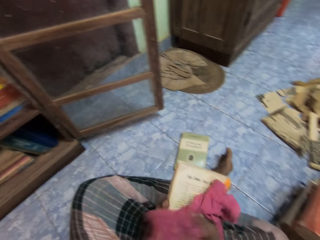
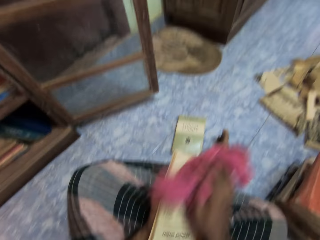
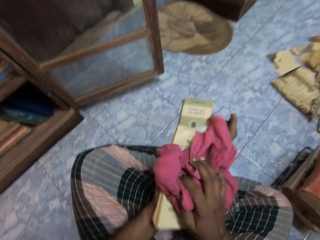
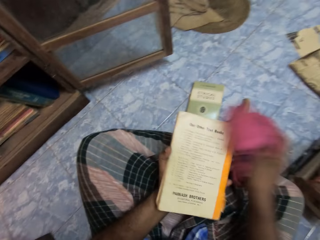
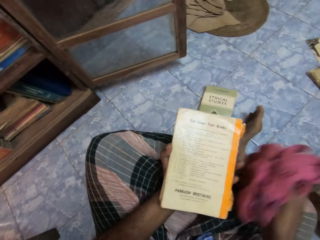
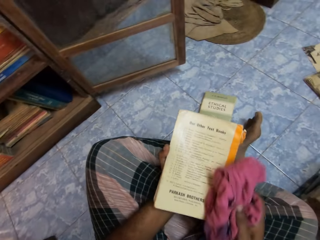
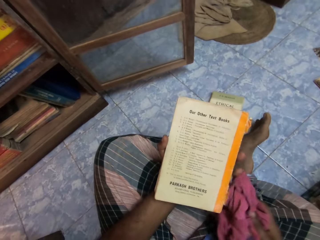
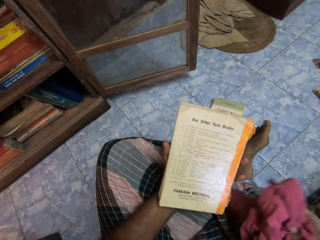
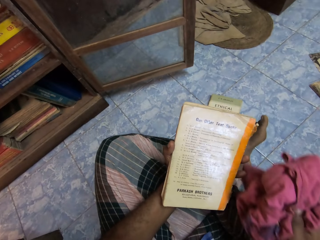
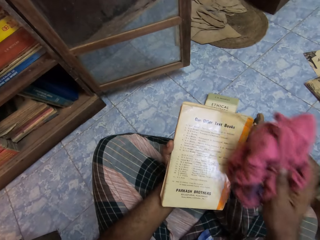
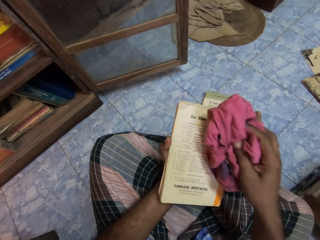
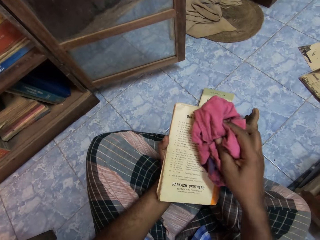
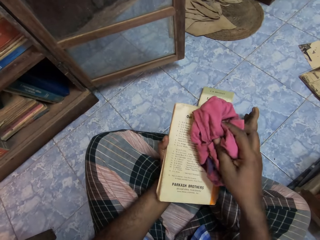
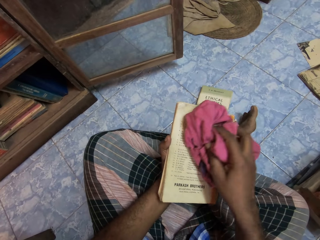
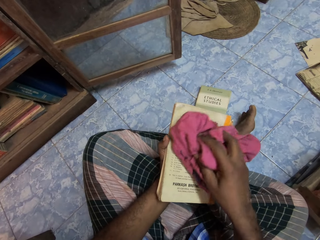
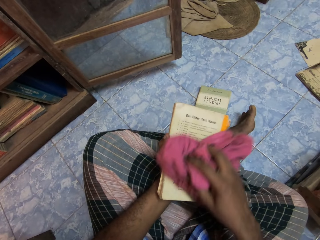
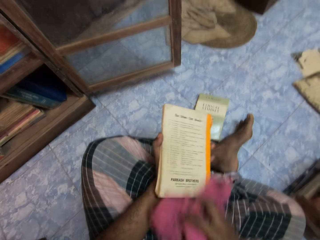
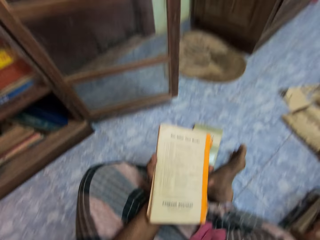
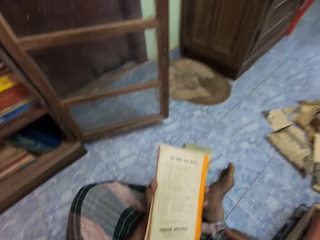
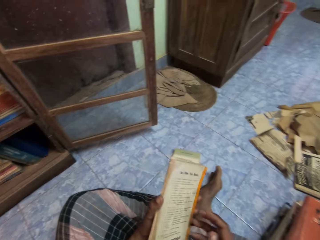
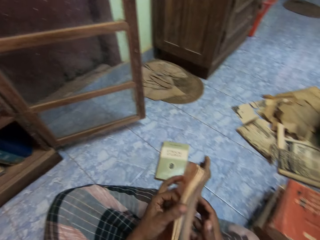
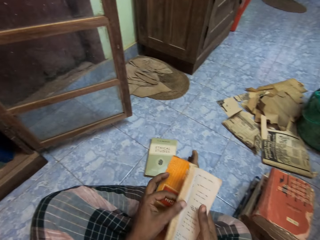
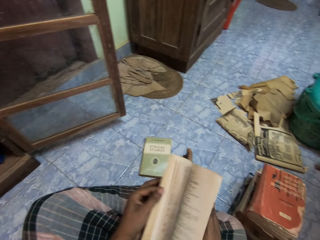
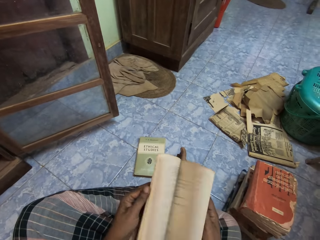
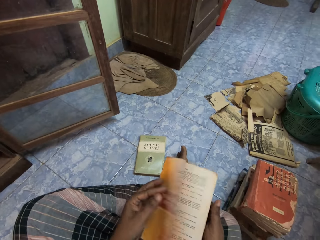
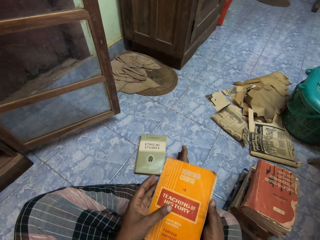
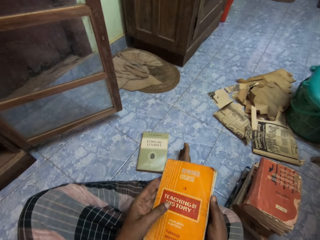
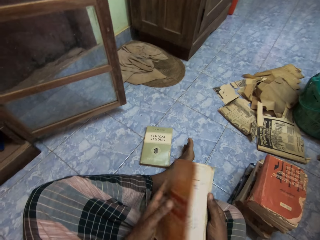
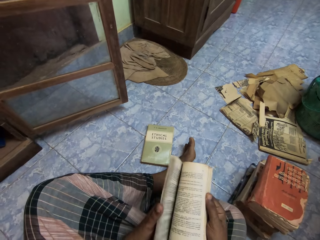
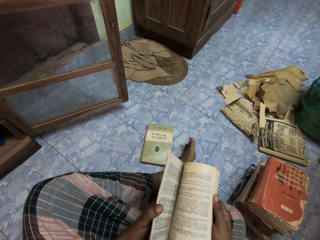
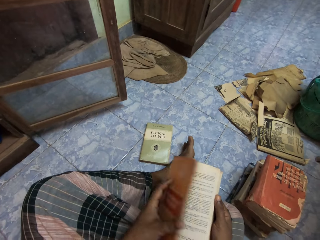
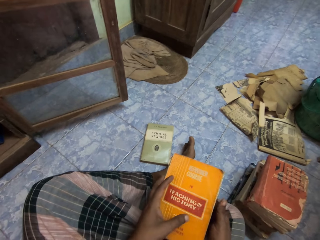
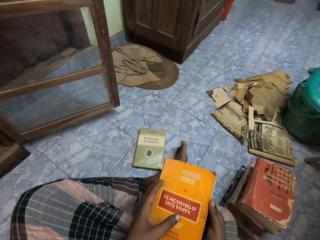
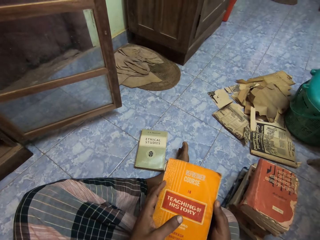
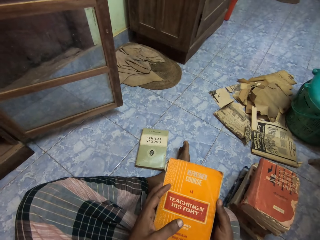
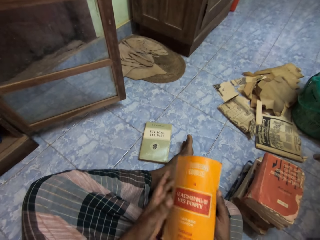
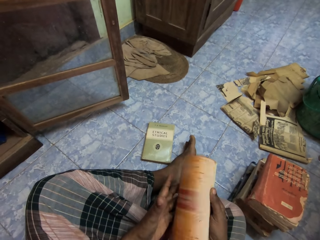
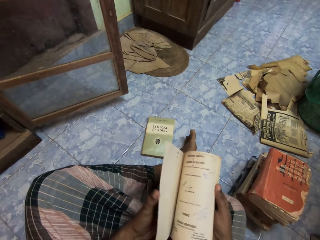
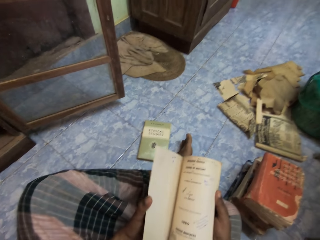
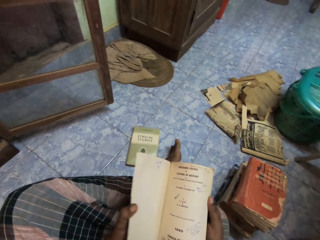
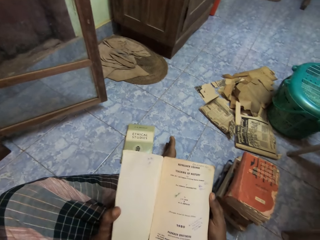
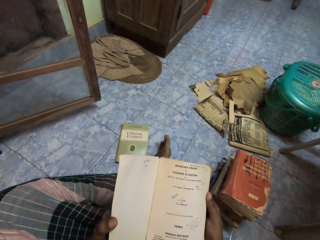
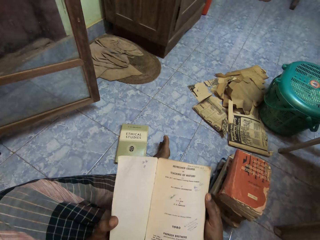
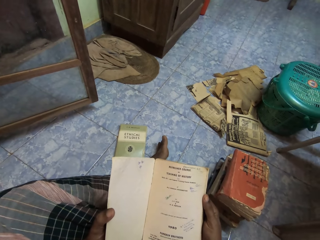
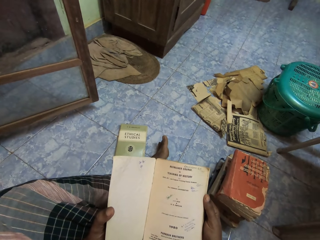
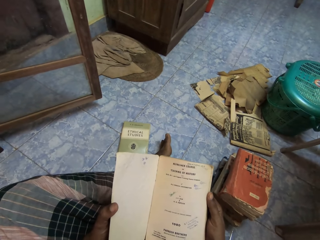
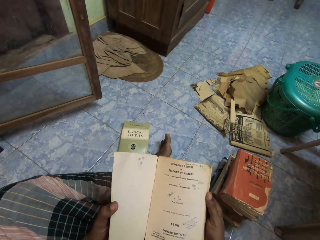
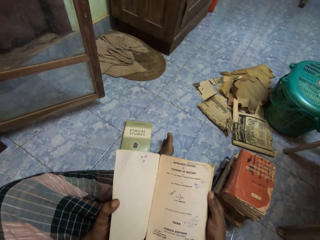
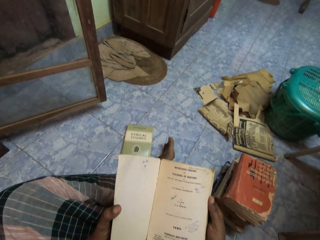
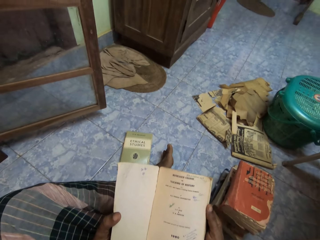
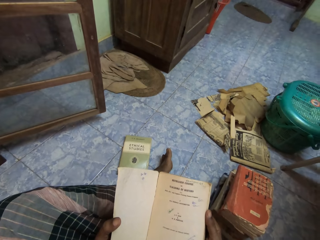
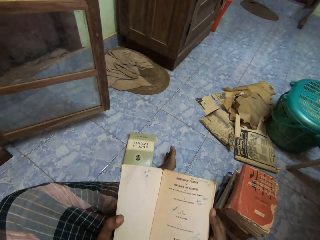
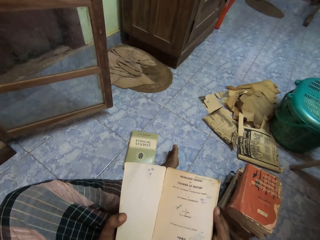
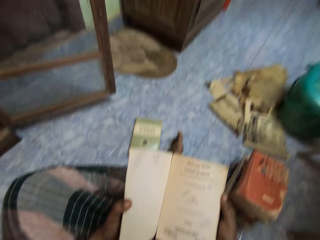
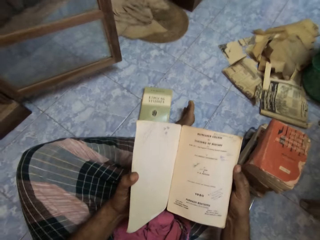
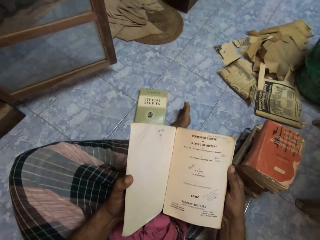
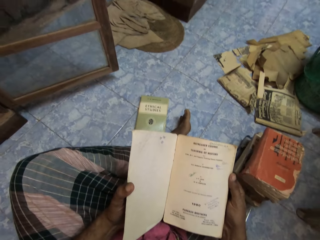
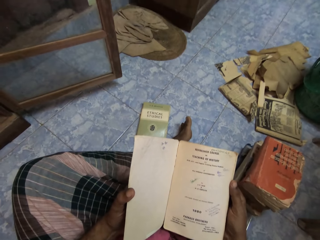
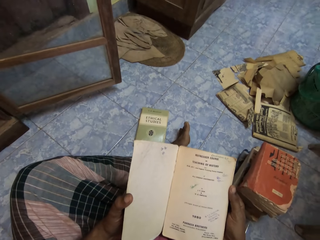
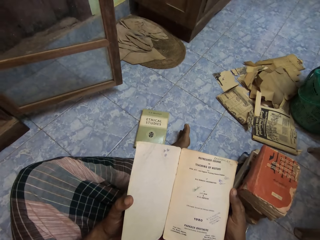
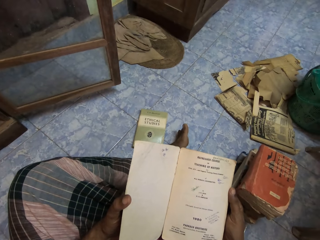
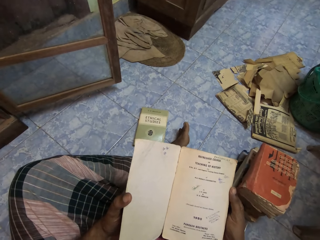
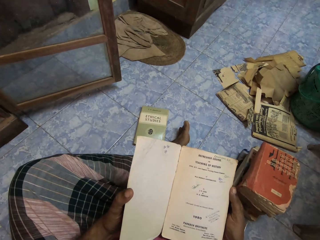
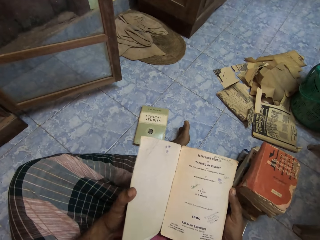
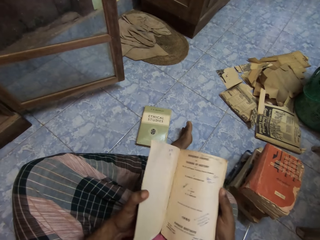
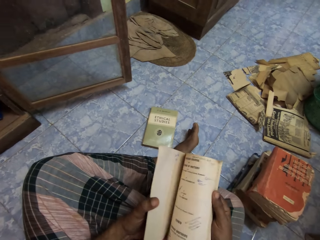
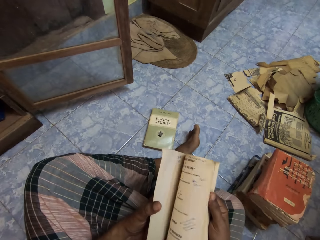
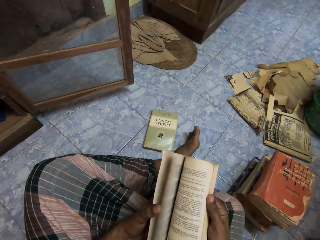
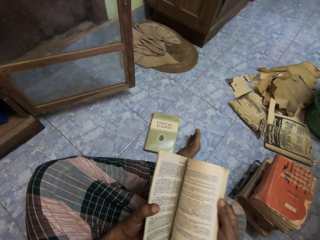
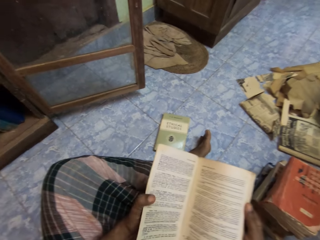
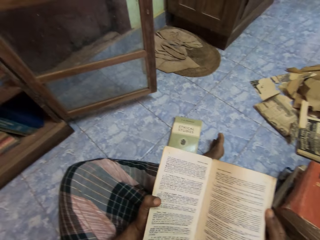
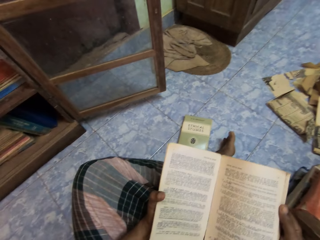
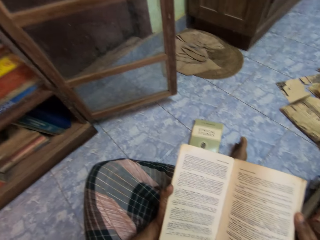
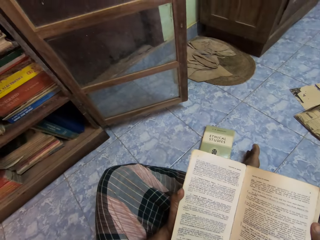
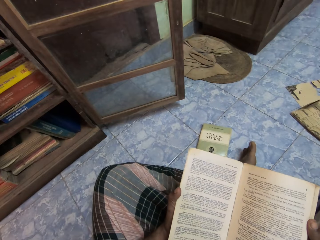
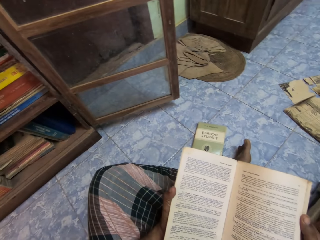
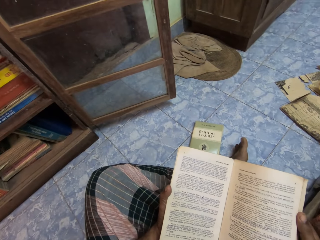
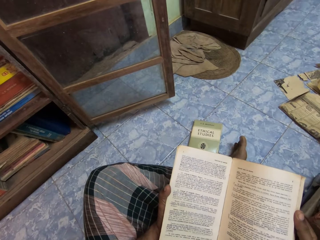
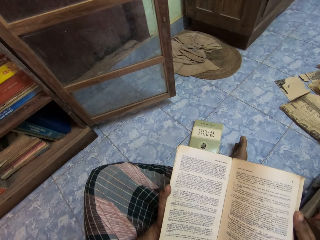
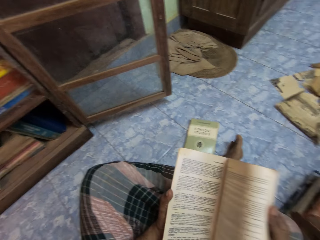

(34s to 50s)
The camera wearer picks up the rag from his cloth with his right hand. He cleans the book in his left hand with the rag in his right hand. He flips pages in the book with his hands. He opens the book in his hands. He looks at the book. He flips pages in the book with his right hand.

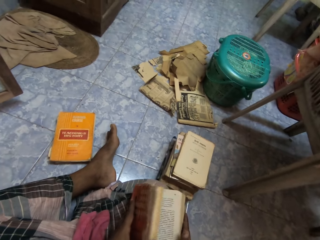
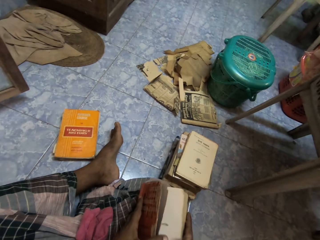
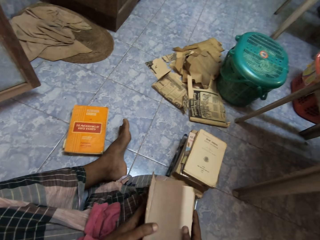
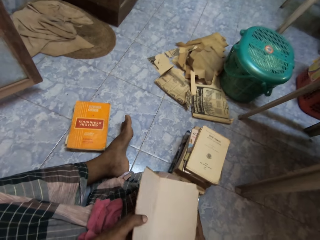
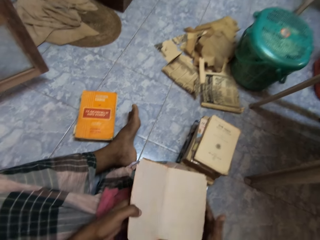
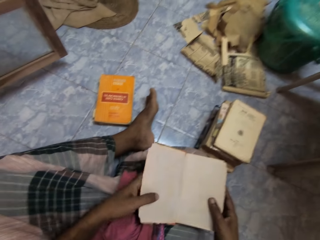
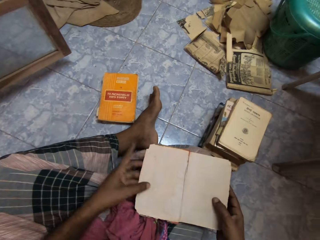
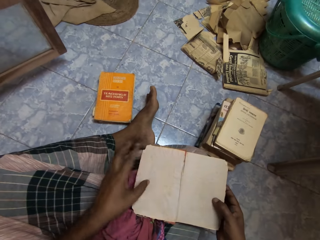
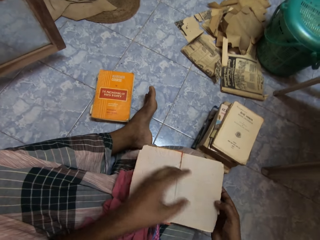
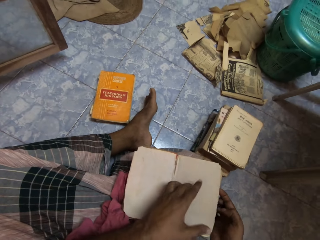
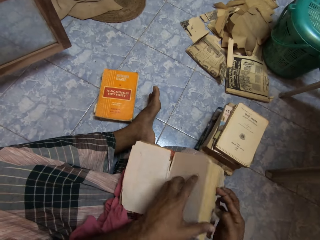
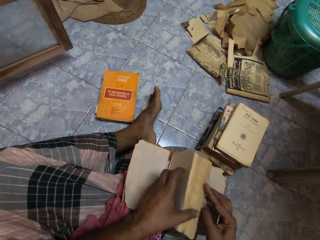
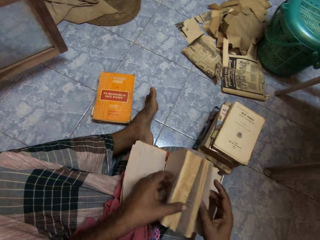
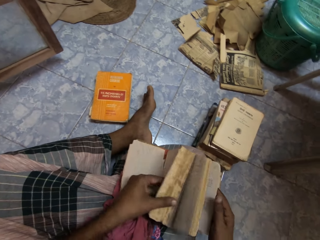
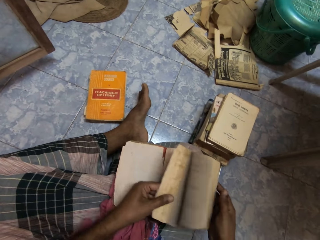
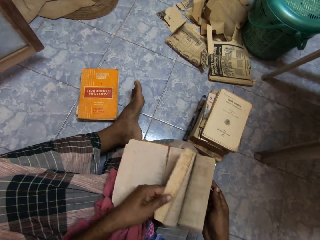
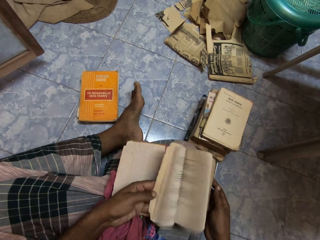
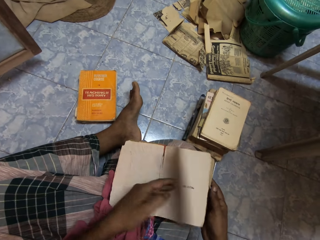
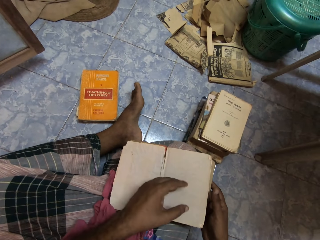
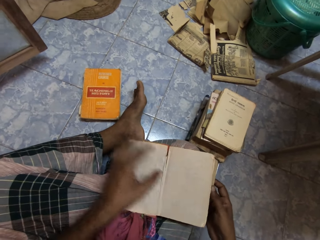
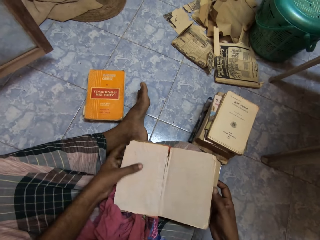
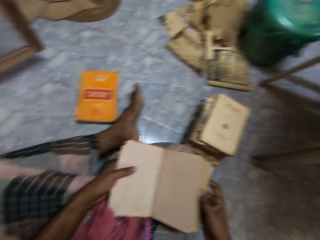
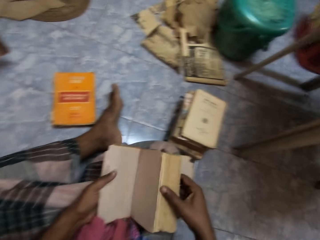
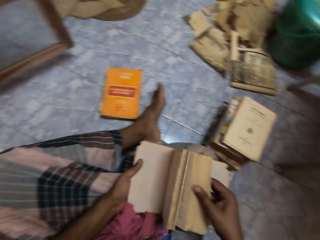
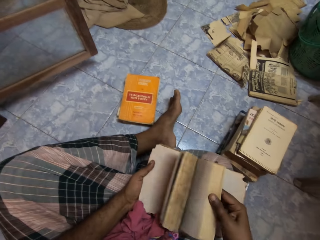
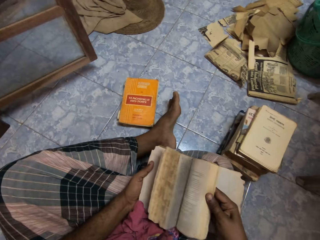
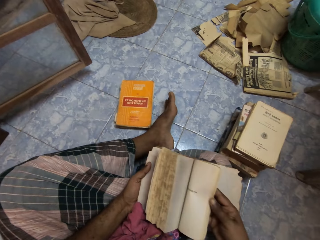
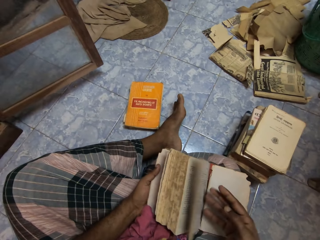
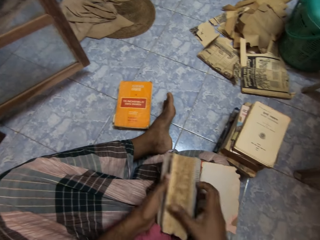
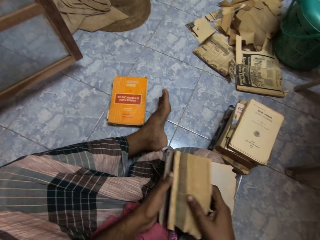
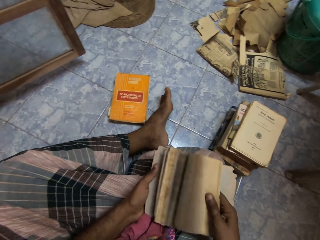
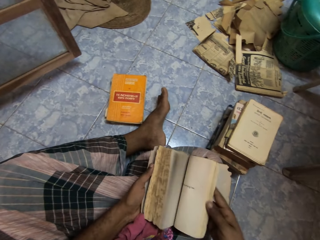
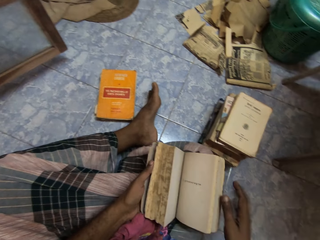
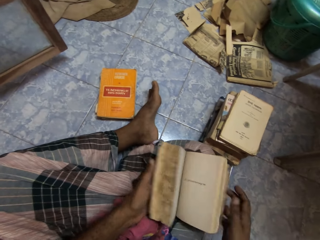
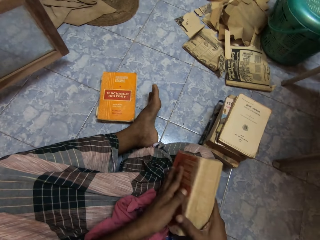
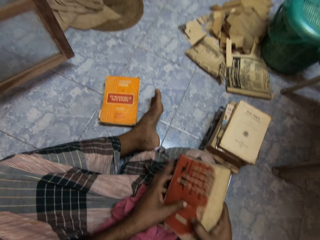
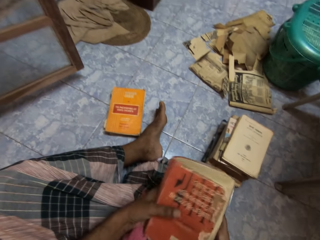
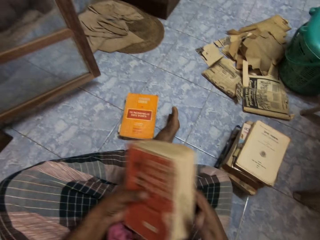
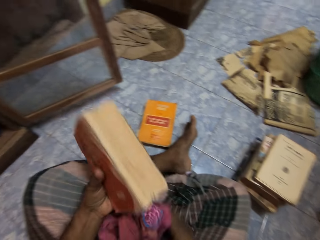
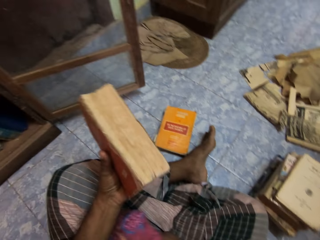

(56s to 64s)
The camera wearer flips pages in the book with his hands. He closes the book in his hands.
